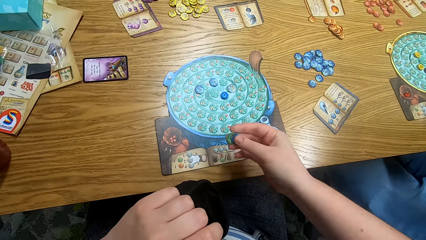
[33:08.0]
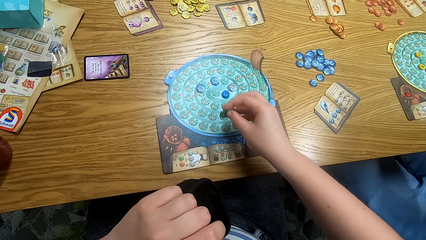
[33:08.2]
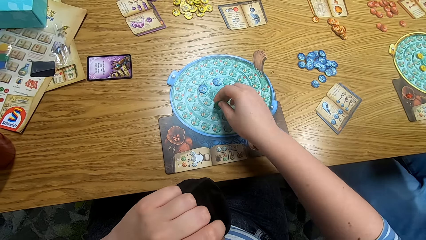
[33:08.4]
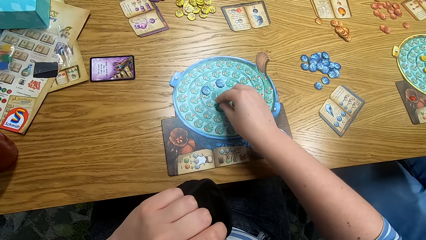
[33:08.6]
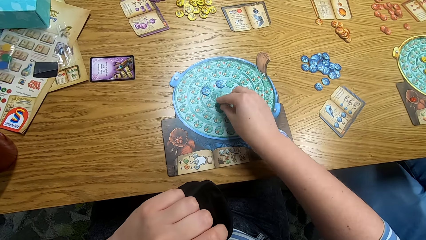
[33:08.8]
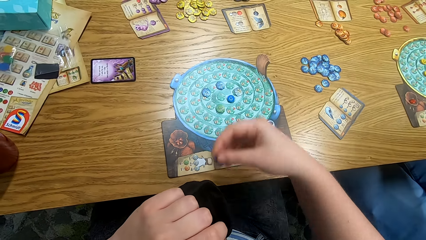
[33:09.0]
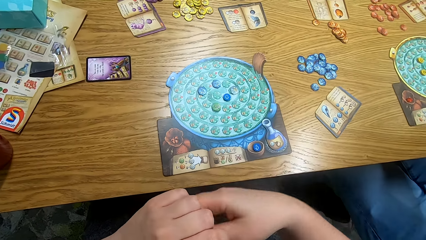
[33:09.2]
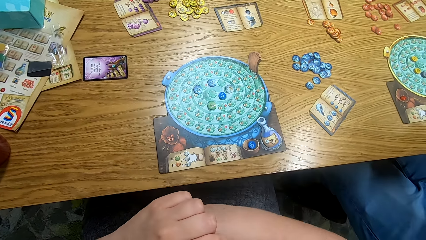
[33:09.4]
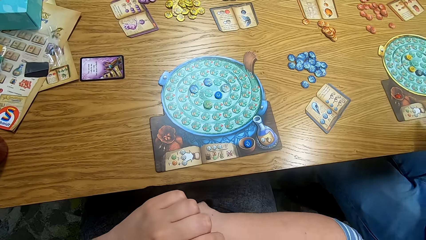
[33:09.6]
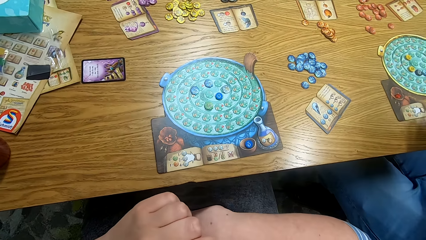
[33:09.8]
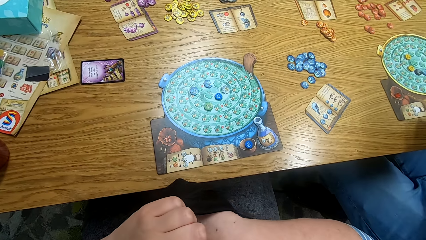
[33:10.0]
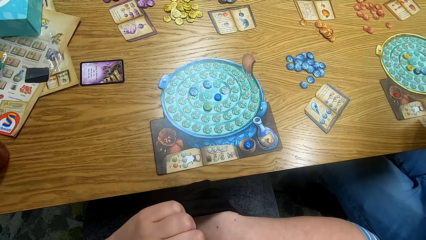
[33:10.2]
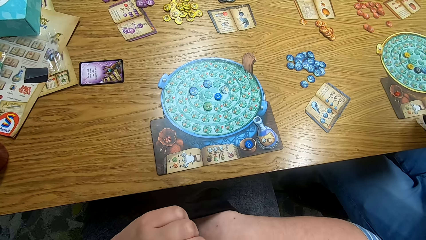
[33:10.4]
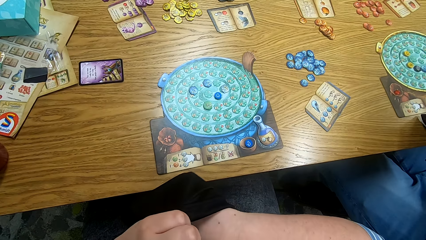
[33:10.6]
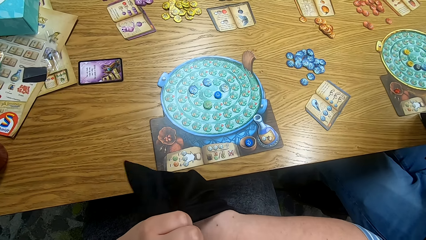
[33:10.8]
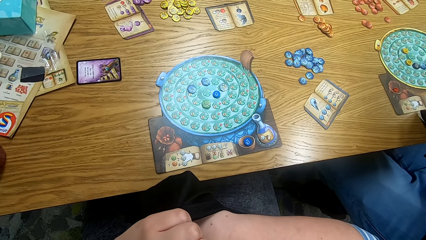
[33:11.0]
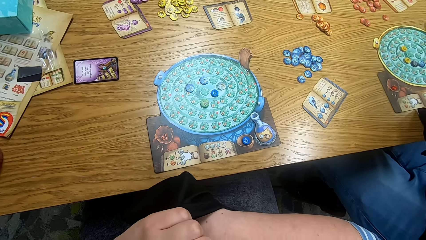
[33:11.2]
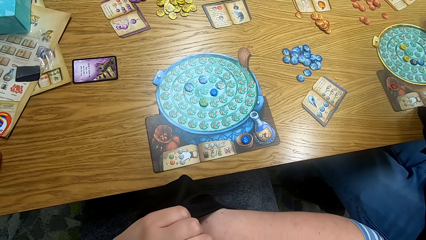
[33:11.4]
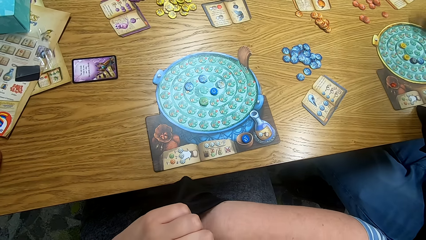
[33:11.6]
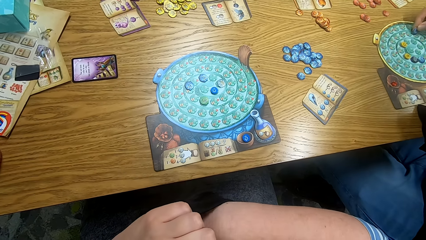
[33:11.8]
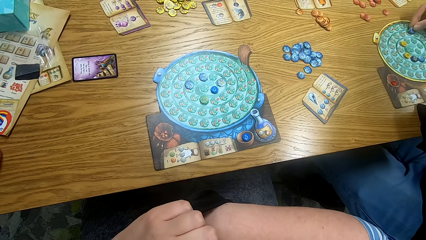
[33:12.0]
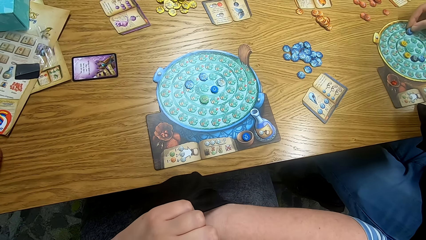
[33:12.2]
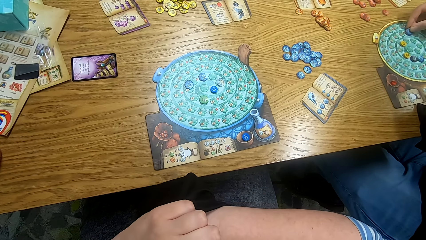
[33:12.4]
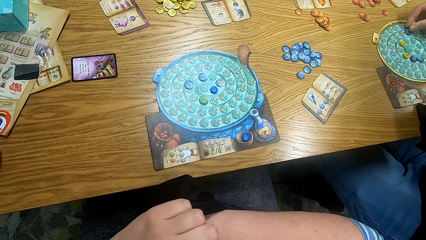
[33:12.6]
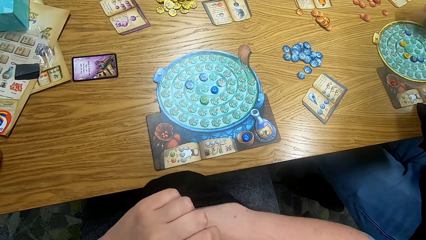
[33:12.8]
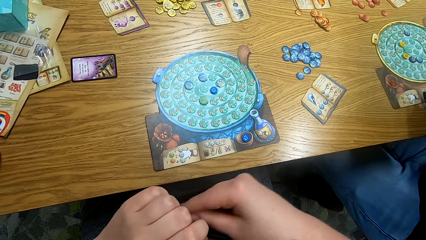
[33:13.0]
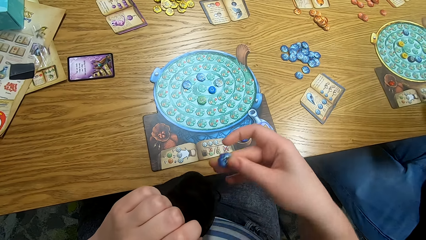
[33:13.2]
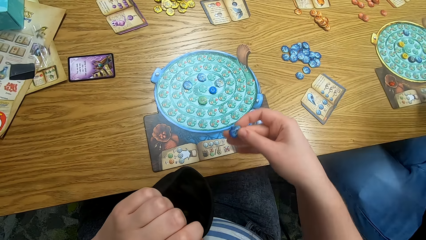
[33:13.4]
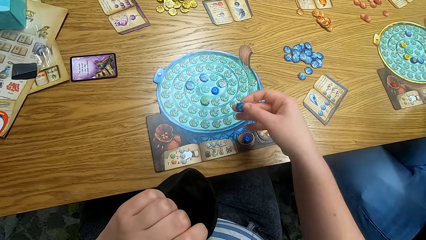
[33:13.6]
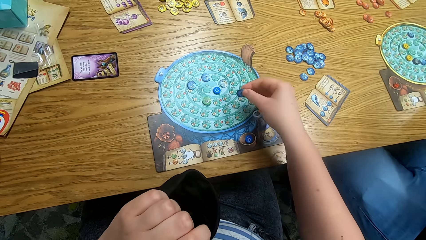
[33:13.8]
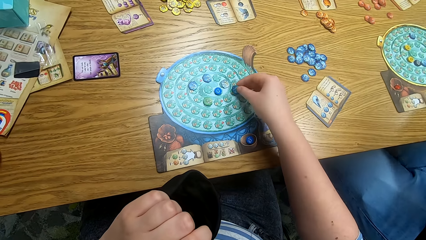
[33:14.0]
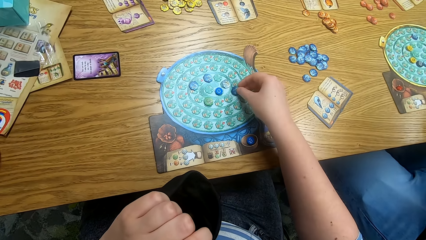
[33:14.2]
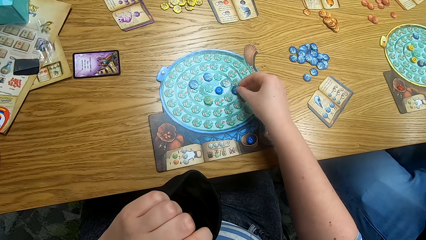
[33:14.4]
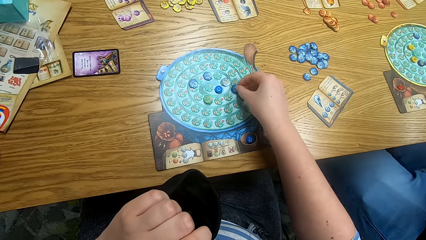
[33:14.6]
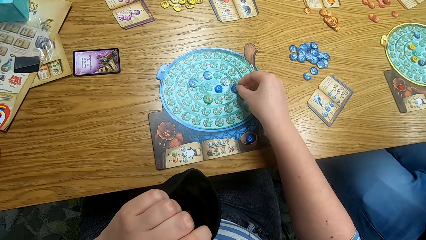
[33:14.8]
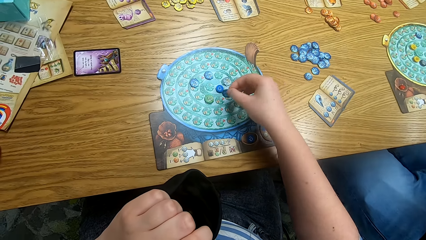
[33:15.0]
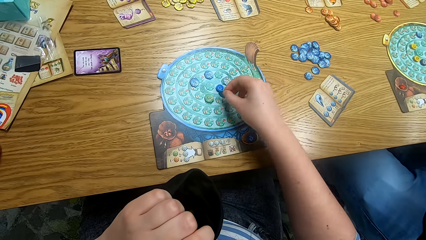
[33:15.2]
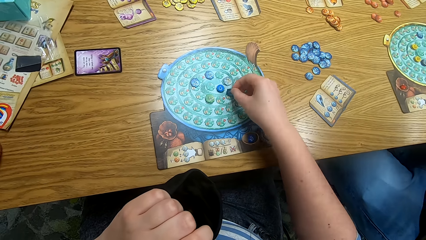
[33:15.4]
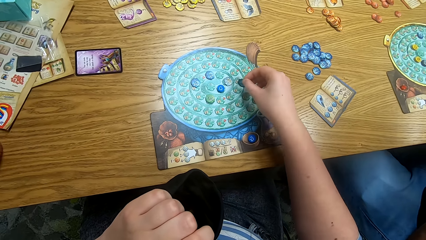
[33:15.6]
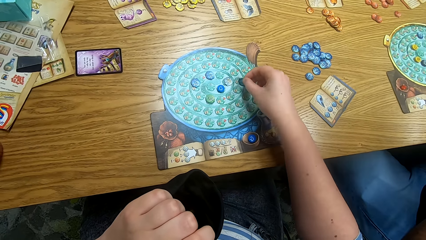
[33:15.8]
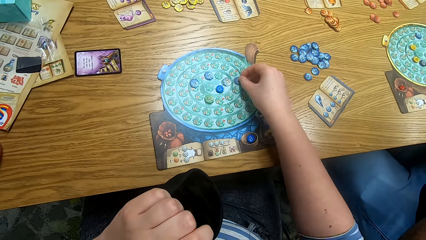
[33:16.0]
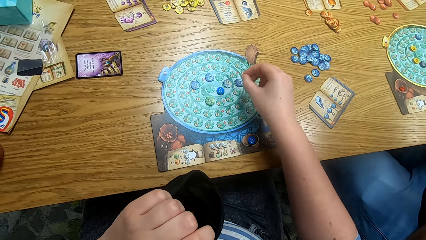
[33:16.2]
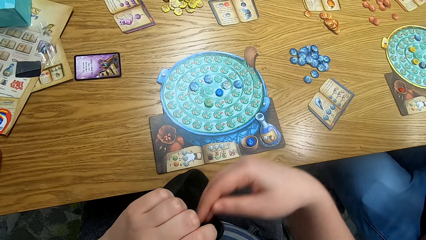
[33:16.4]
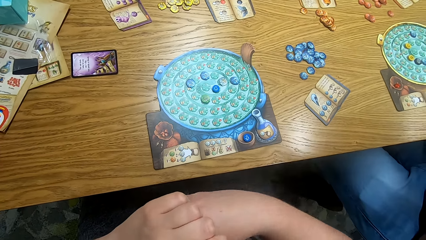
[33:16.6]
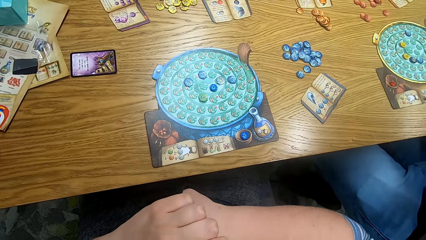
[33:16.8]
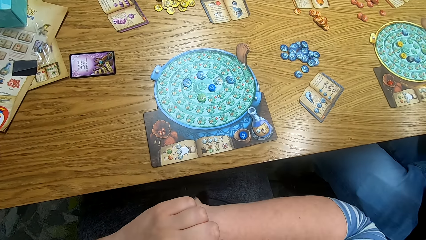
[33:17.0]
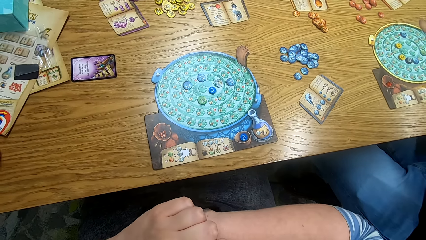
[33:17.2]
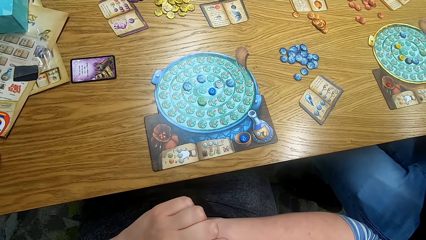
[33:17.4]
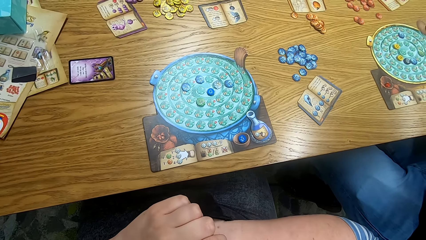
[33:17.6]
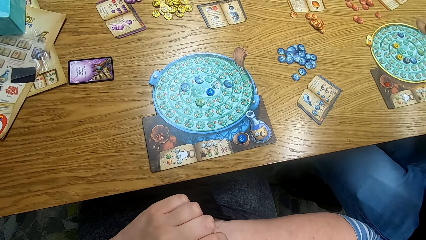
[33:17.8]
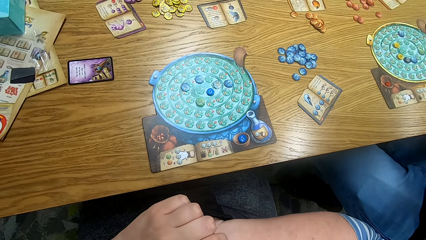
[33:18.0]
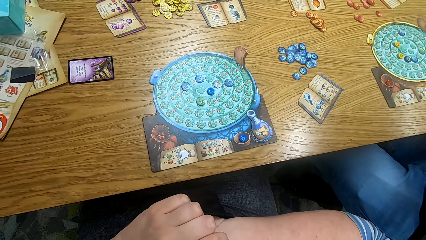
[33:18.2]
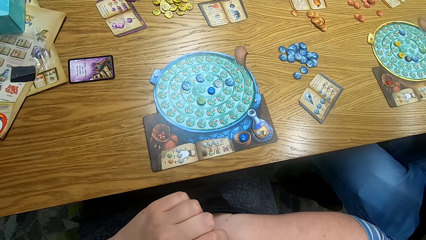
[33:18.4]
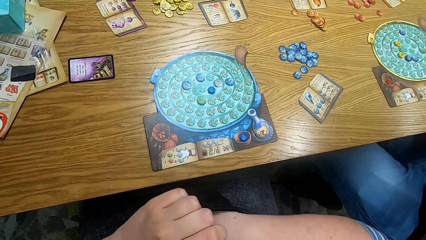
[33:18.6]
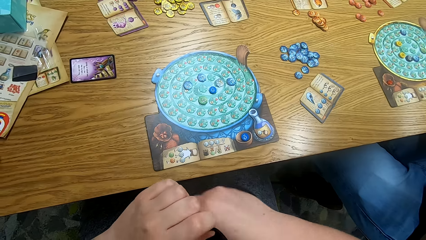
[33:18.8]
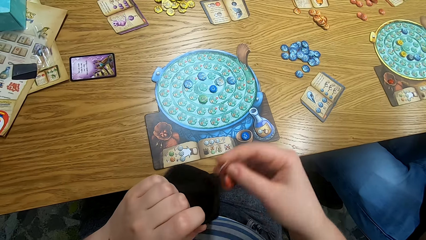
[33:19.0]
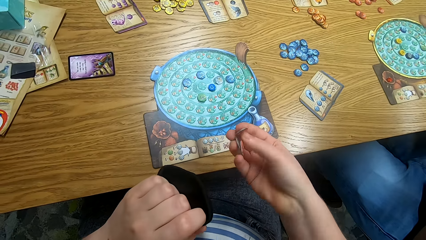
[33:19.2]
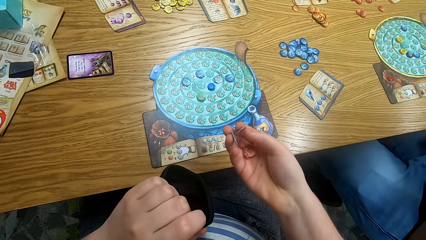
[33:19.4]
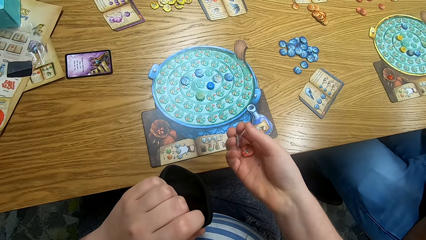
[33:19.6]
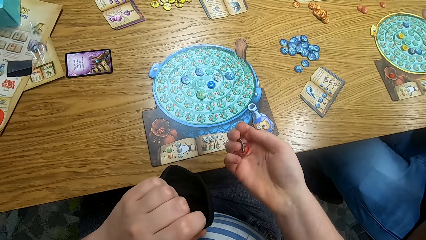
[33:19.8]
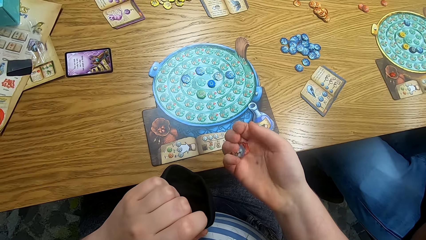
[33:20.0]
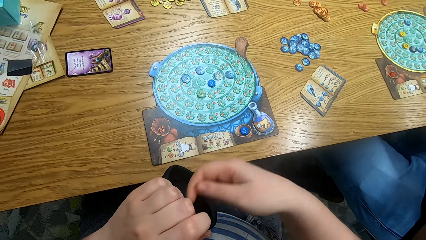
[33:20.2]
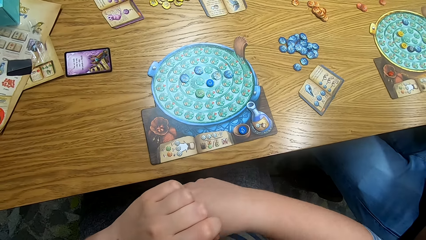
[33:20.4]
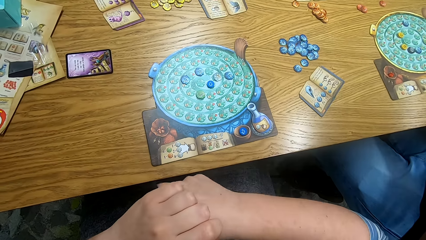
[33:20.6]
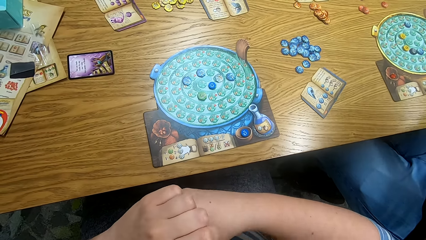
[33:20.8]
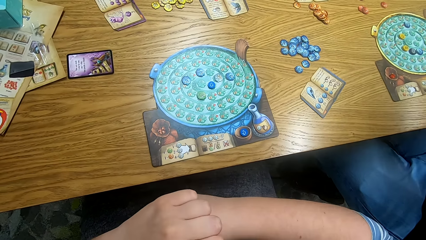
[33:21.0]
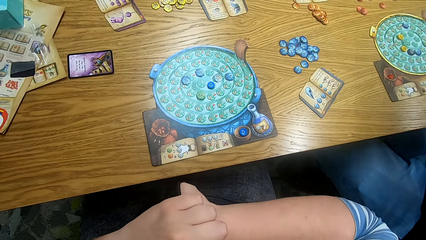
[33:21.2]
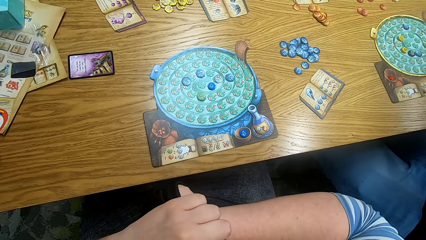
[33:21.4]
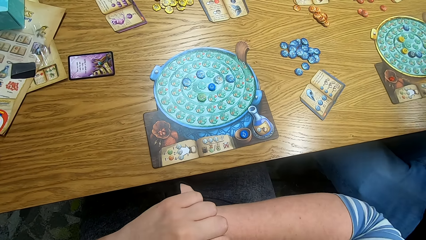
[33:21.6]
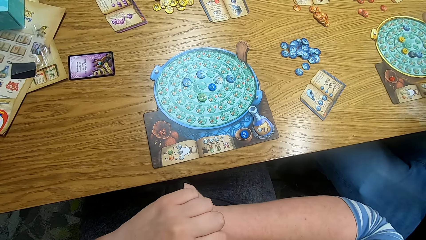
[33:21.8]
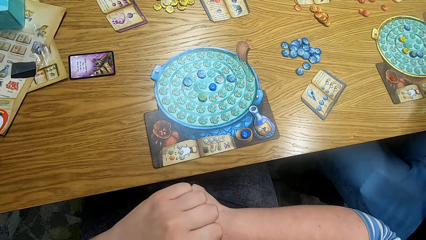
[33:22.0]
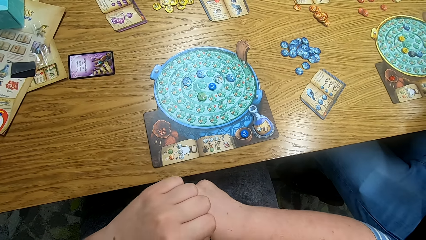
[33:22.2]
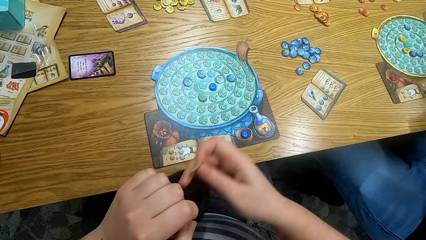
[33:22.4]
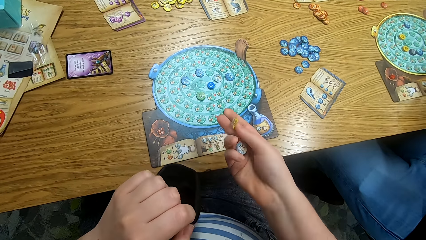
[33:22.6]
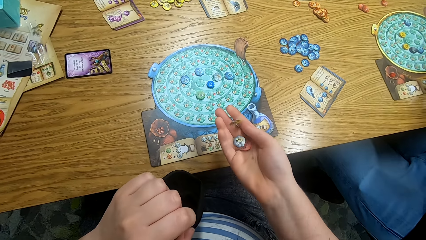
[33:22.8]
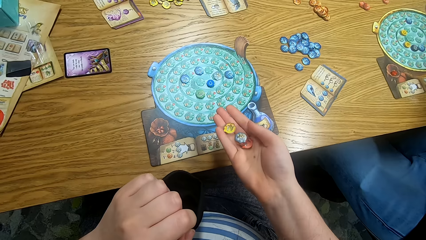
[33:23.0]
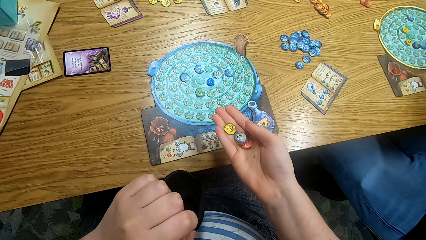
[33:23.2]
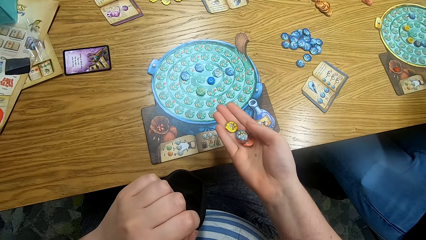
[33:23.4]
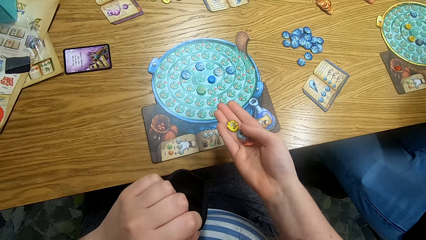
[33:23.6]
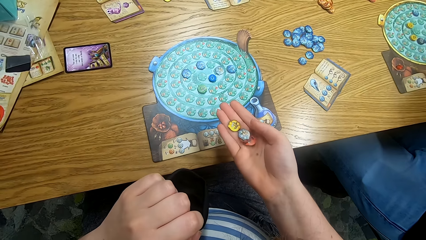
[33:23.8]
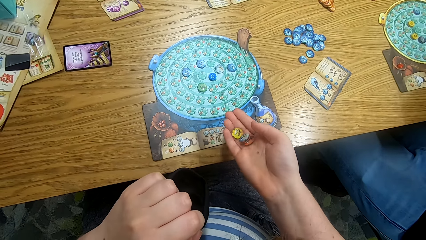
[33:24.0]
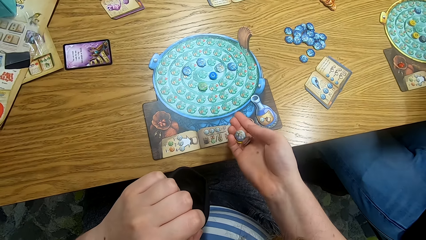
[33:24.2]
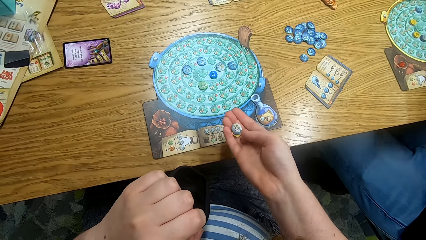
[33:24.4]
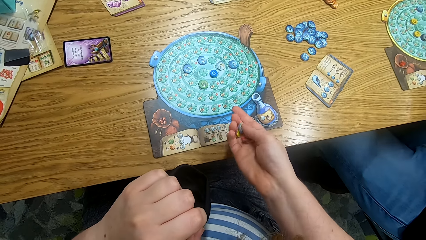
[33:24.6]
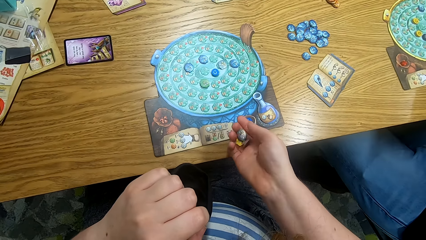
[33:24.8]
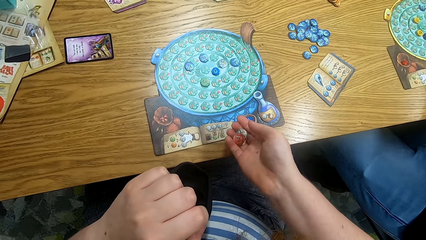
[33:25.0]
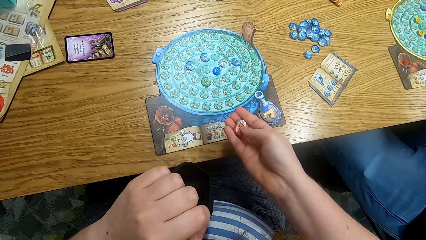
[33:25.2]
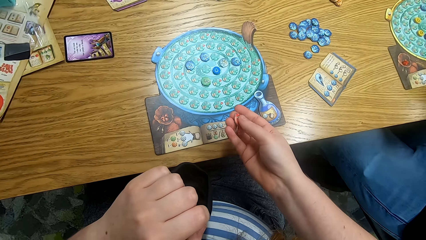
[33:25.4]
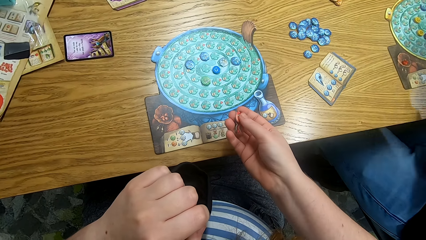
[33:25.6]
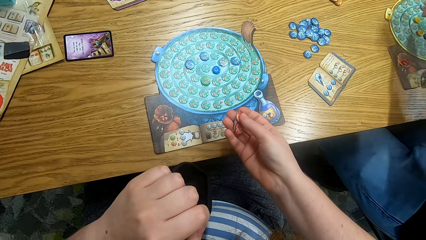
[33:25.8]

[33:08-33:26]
The camera wearer places the token on the board. He picks up a token from the bag. A man places the token on the board. The camera wearer places the token on the board. He picks up the tokens from the bag. He looks at the tokens in his hand. He picks up the tokens from the bag. He looks at the tokens in his hand.
